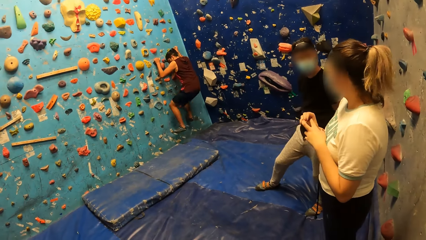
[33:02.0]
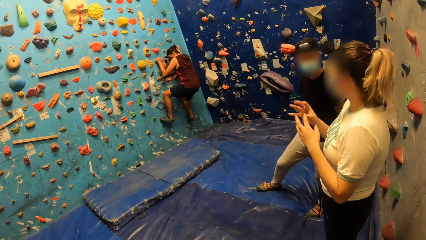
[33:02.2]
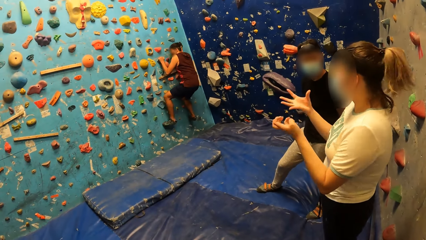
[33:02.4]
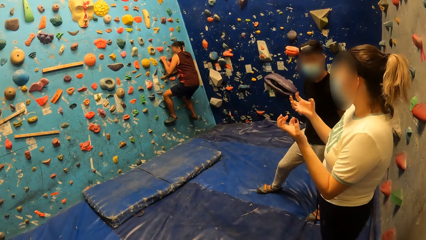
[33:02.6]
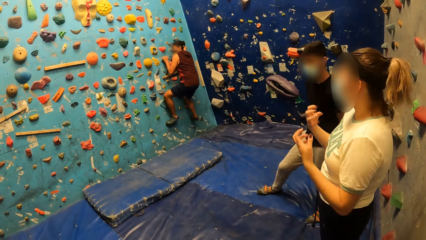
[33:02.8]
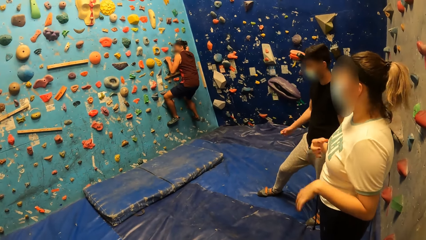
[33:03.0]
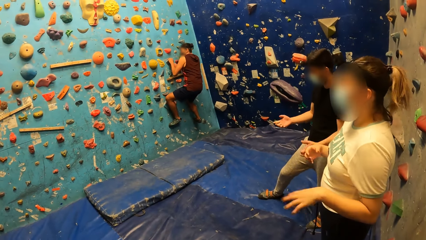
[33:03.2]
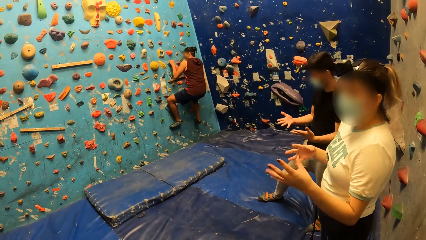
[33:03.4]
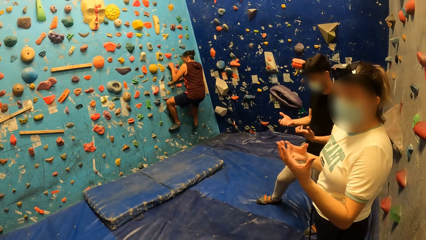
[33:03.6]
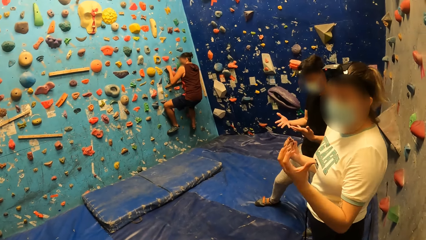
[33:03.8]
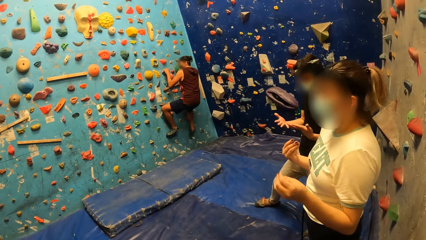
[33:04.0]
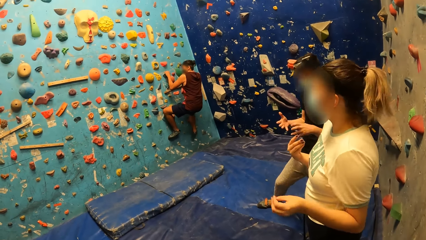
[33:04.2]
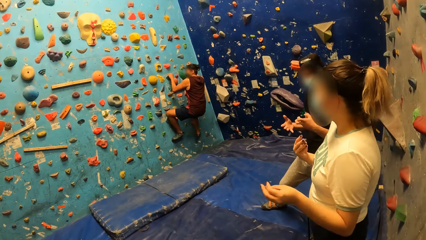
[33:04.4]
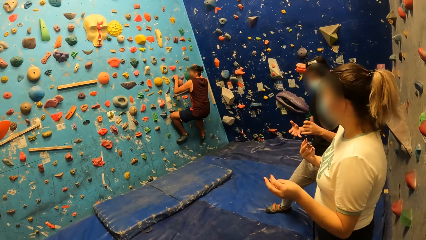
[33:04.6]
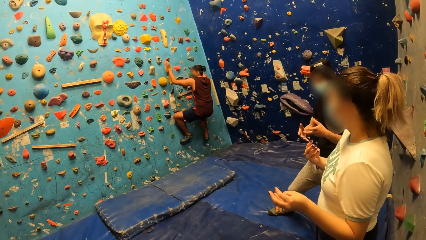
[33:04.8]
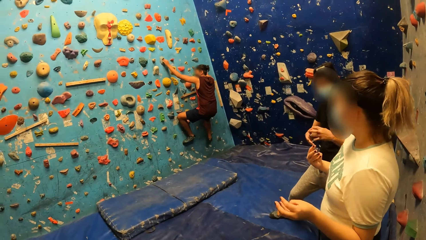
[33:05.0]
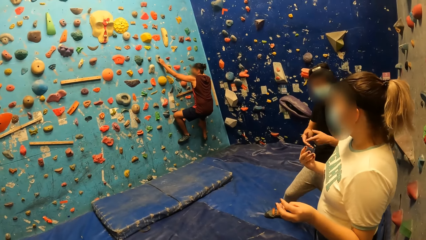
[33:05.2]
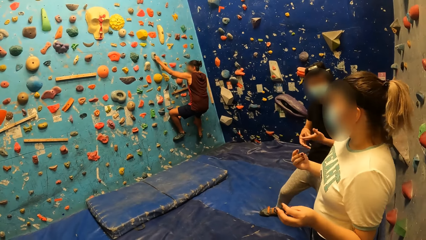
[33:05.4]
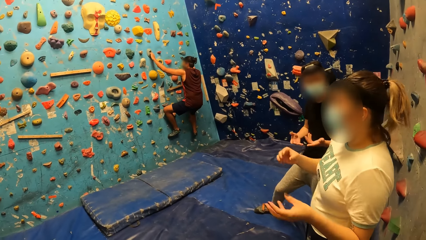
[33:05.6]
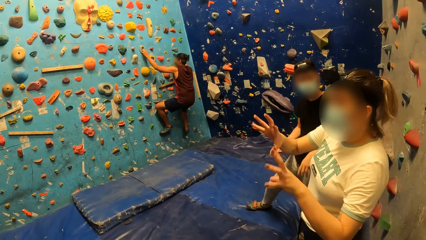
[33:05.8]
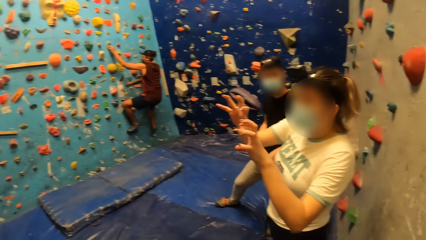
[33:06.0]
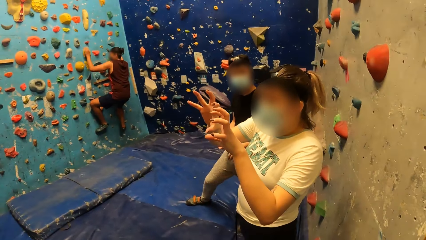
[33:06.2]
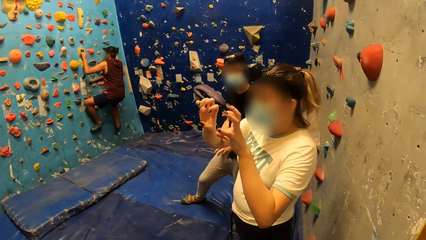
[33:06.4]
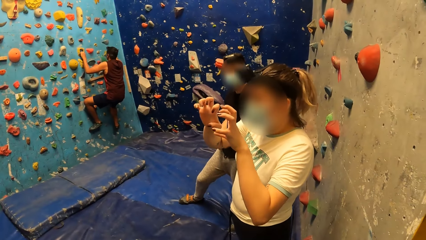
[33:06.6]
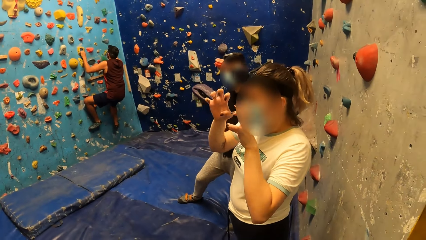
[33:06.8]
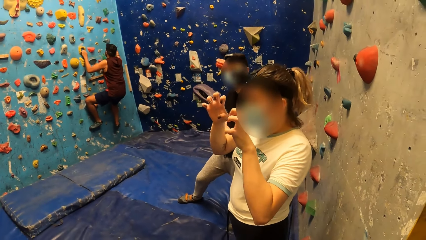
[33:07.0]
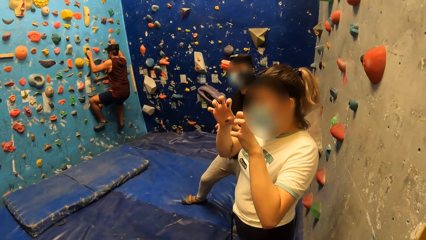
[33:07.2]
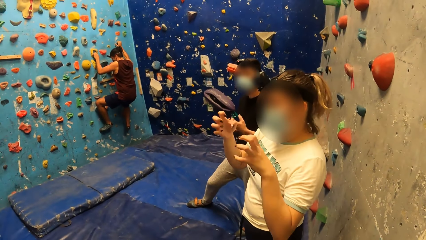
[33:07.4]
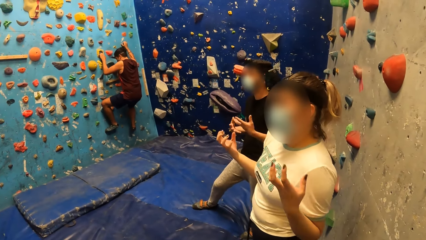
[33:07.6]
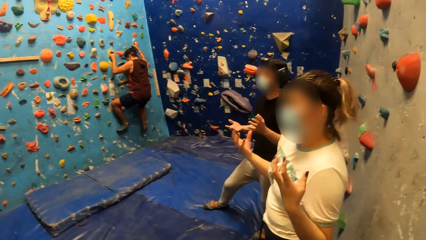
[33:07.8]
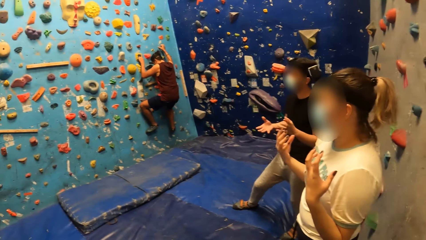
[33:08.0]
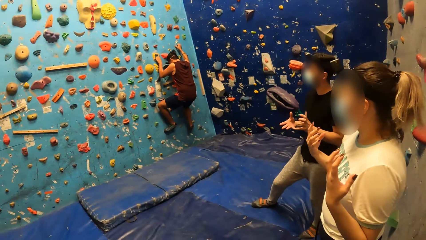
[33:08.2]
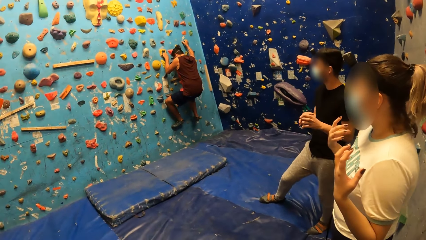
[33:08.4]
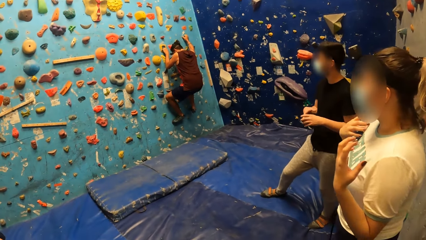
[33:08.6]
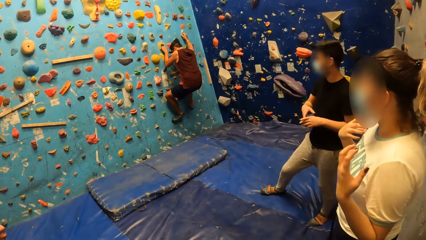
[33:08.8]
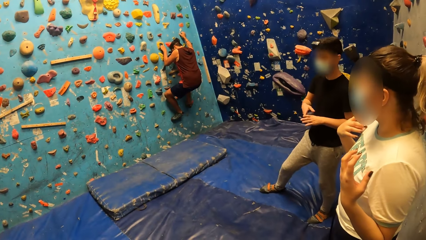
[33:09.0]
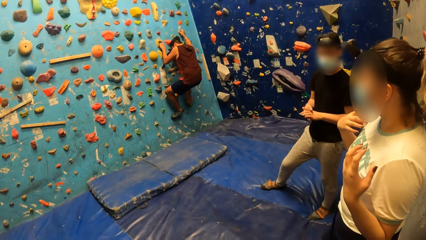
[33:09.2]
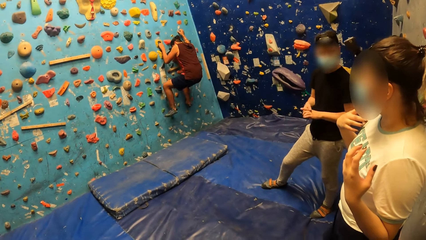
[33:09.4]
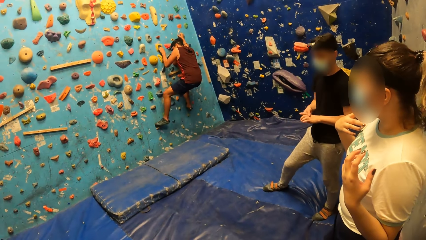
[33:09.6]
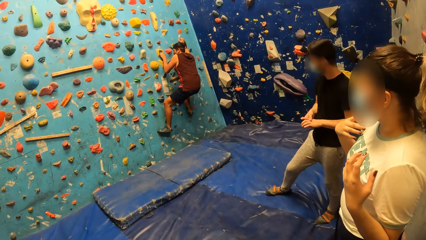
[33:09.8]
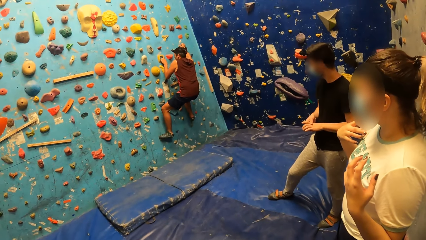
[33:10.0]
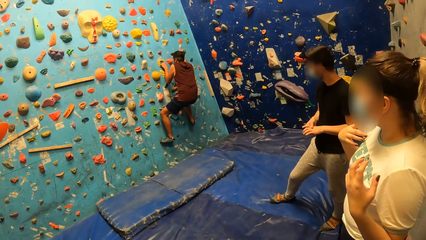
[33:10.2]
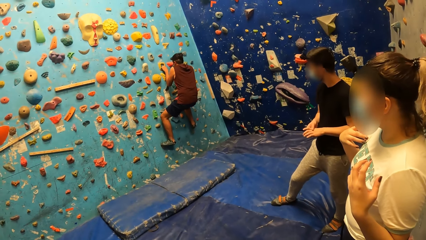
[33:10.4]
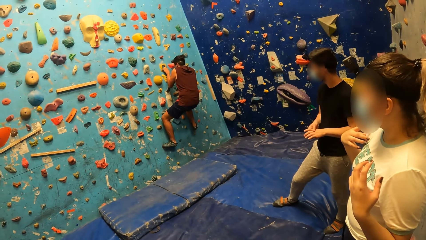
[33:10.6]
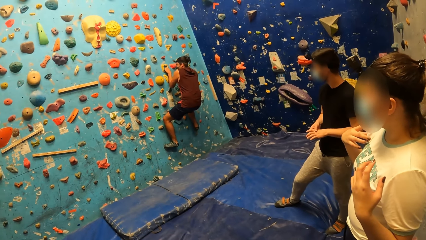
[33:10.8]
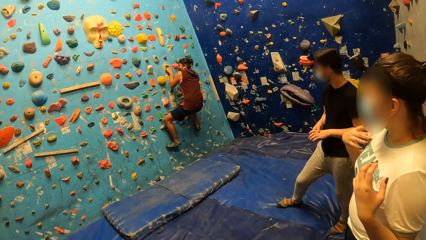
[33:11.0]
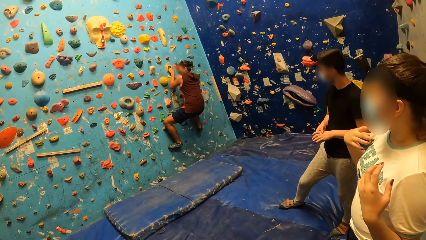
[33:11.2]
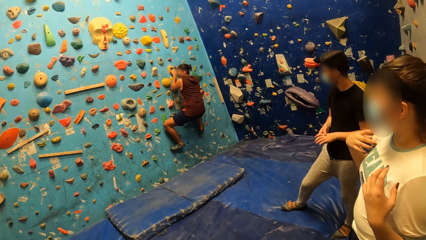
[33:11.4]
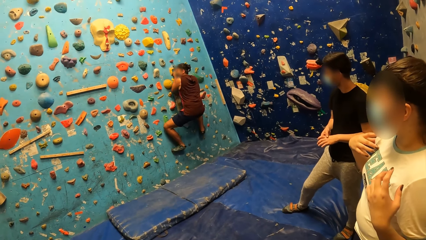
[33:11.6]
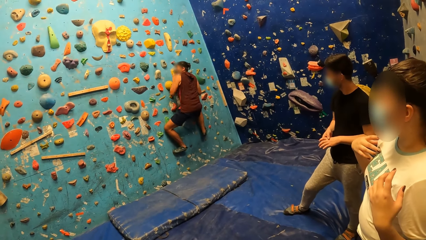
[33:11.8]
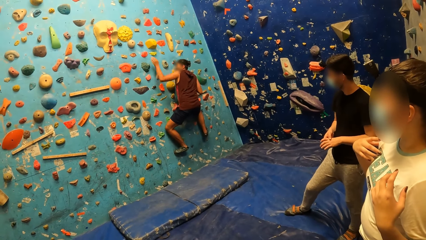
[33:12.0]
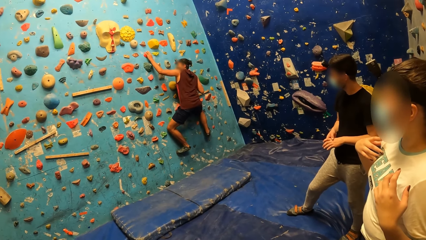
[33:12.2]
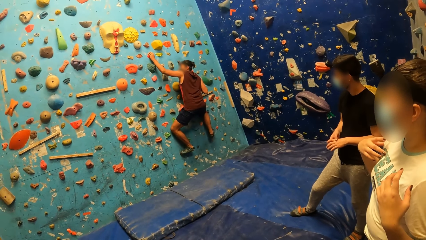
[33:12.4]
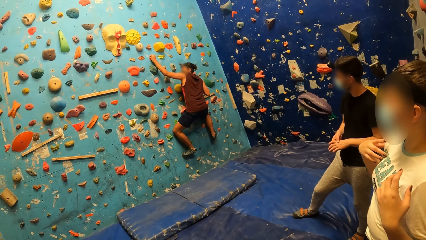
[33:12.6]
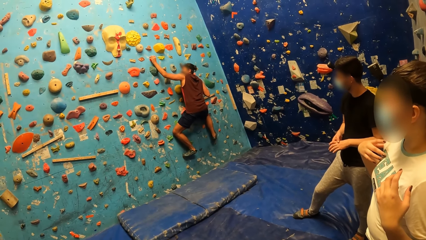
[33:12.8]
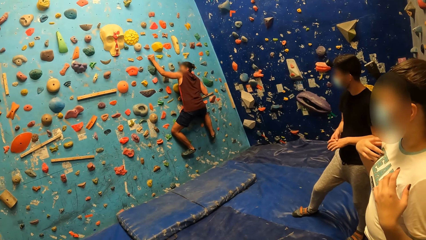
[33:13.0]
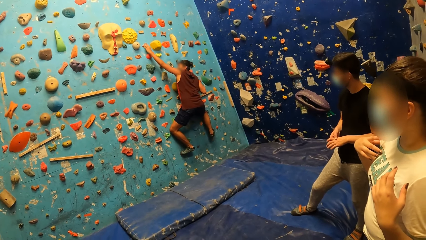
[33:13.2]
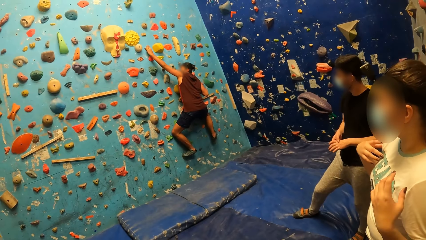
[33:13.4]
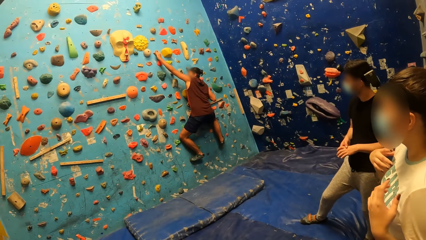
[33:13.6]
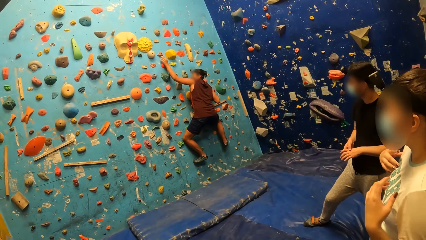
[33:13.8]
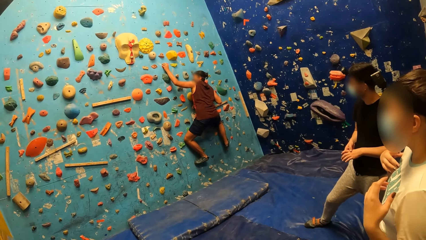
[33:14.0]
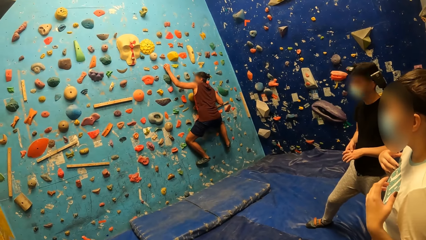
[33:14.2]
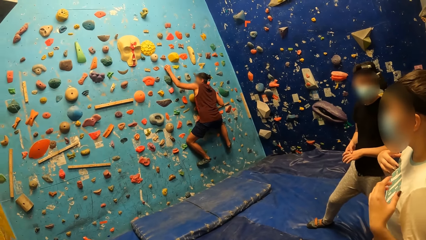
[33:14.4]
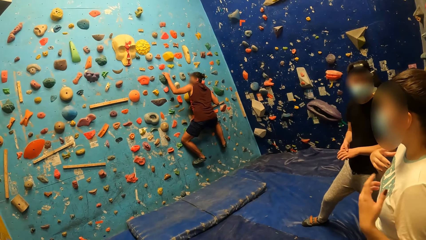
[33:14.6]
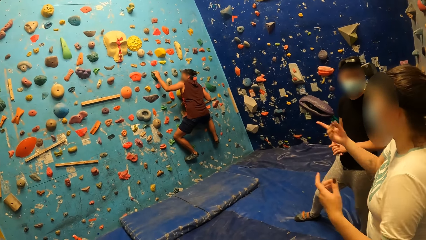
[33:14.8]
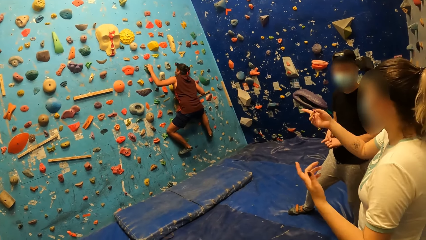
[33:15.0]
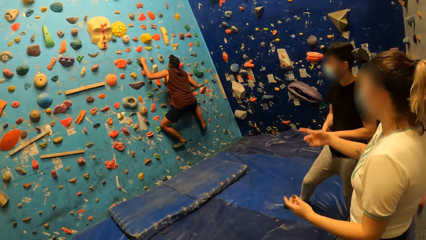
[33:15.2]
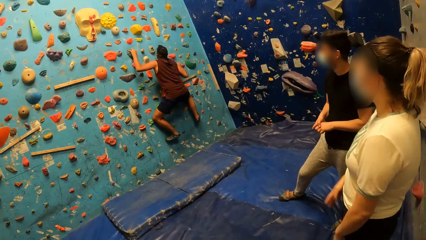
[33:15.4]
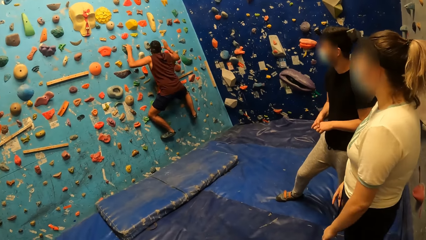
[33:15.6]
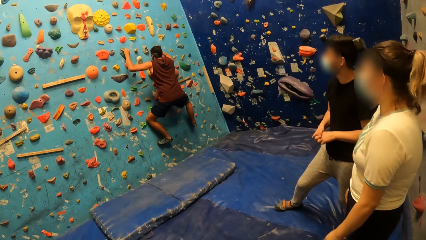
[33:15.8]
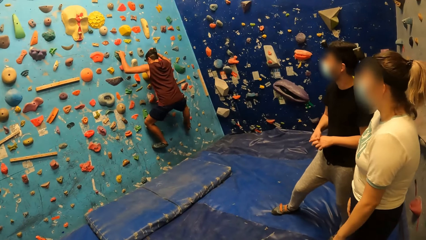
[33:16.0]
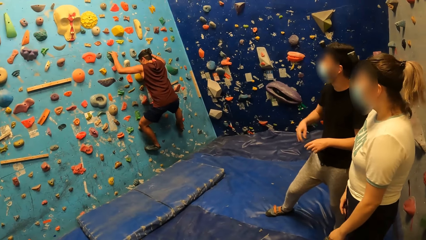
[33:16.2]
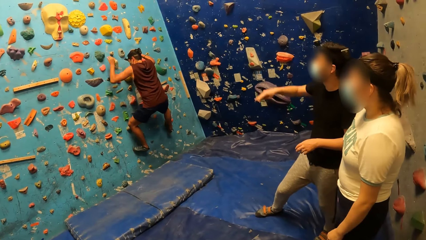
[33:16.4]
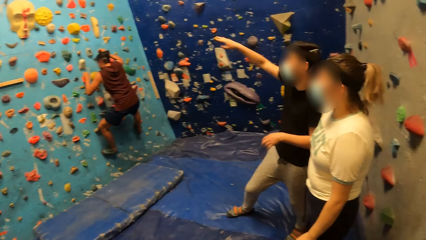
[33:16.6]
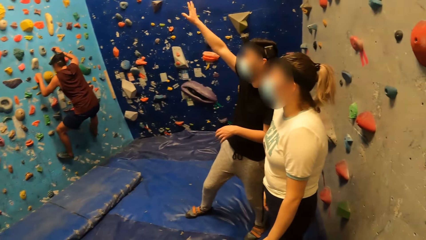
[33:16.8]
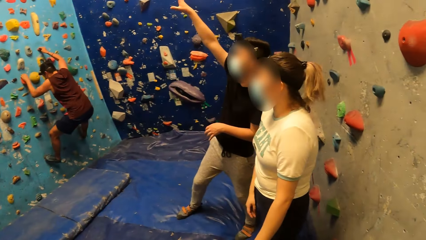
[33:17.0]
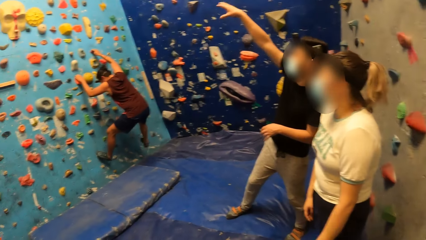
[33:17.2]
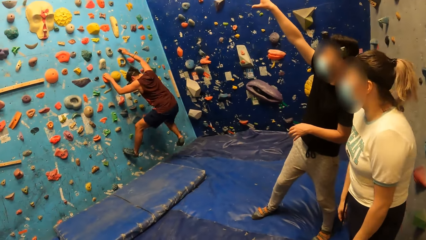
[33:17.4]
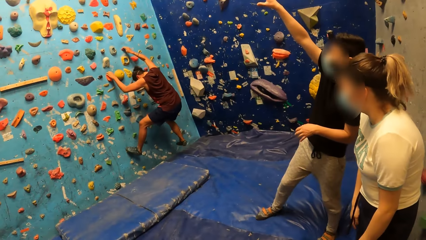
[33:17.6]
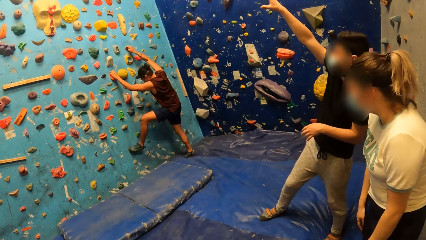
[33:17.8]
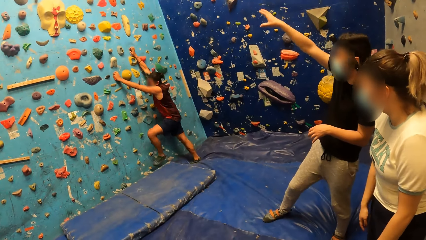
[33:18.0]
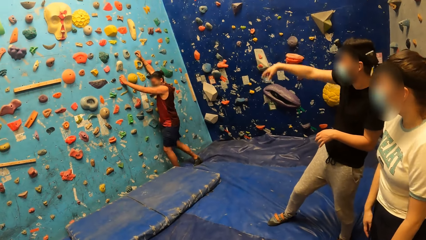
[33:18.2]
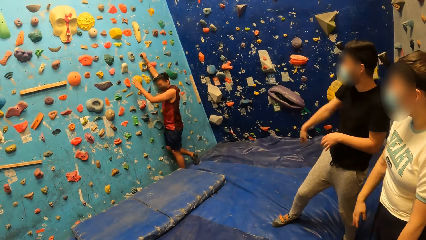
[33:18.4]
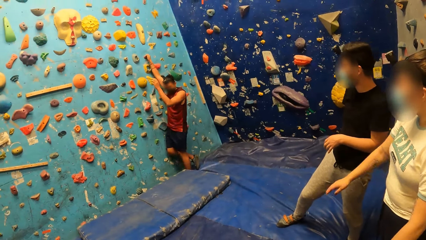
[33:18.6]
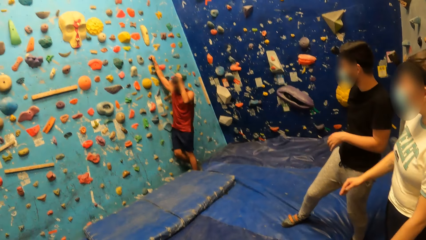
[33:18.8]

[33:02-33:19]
A man climbs the wall. Another man interacts with a woman. The woman converses with a third man. The first man climbs the wall. The woman converses with the second man. The first man climbs the wall. The second man gives direction to the first man. The first man jumps down. The first man climbs down from the wall.
